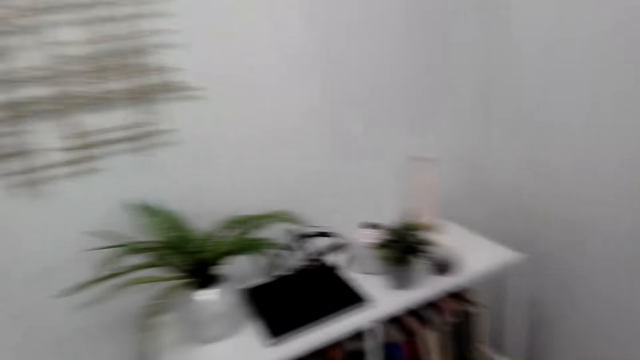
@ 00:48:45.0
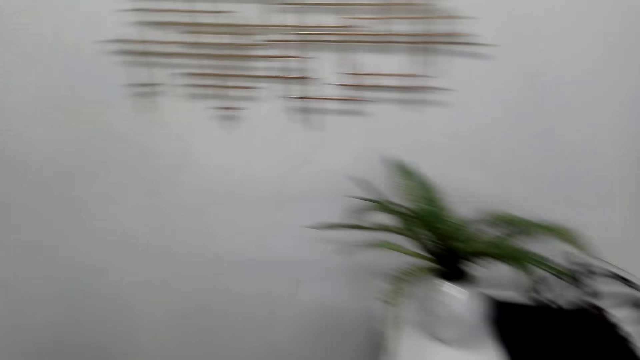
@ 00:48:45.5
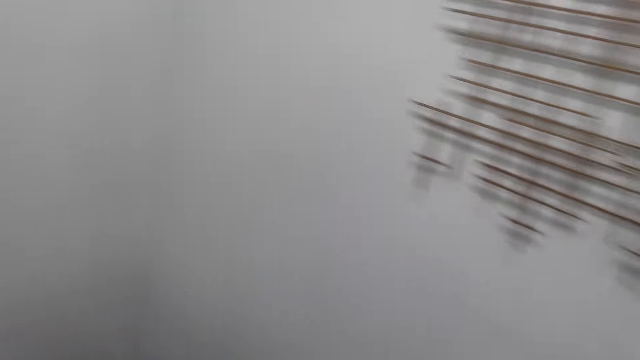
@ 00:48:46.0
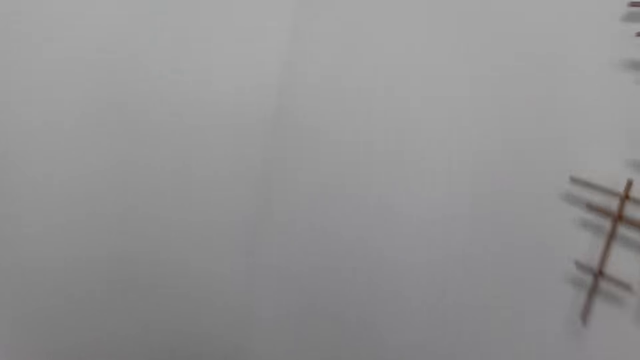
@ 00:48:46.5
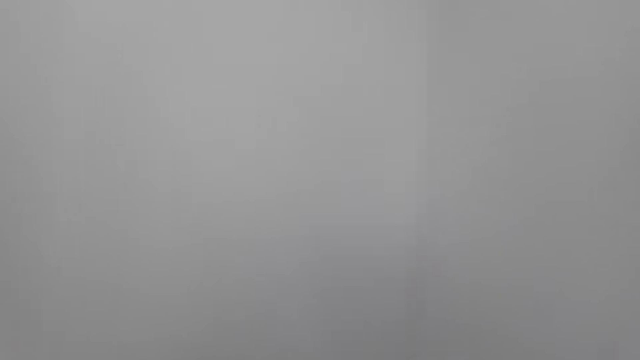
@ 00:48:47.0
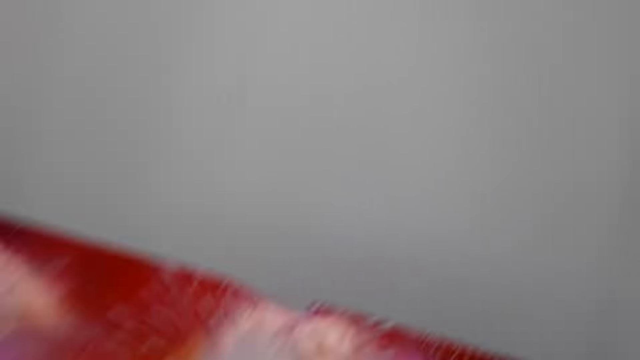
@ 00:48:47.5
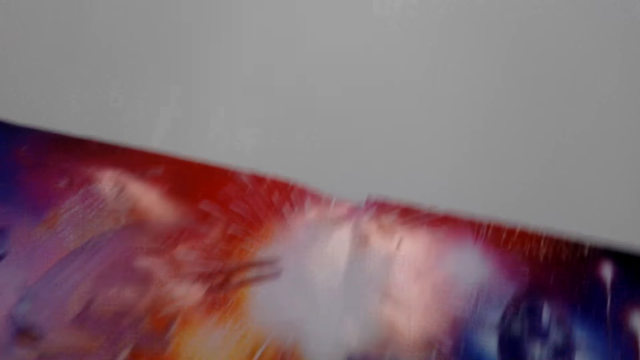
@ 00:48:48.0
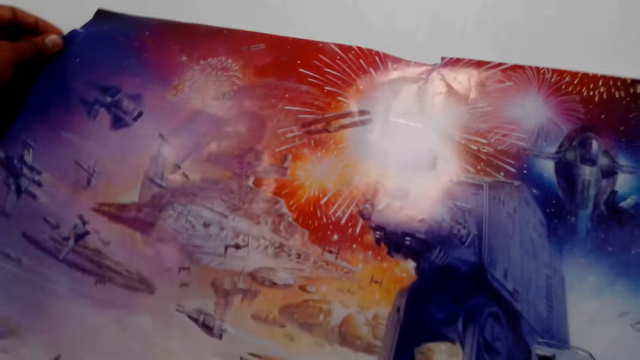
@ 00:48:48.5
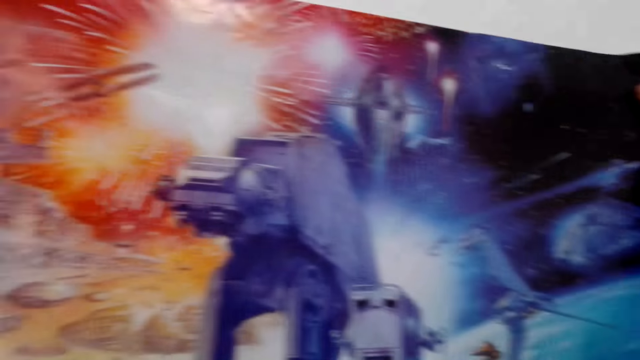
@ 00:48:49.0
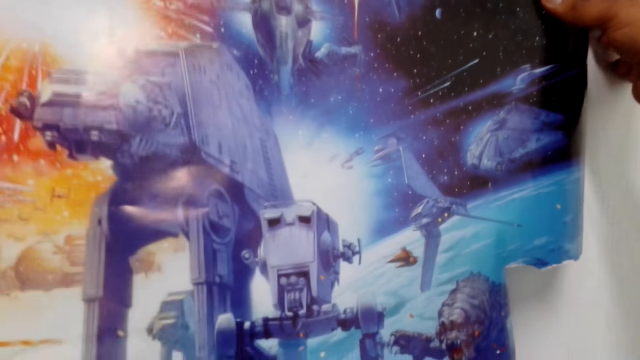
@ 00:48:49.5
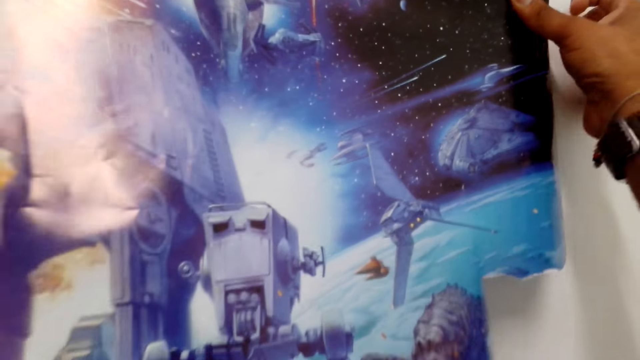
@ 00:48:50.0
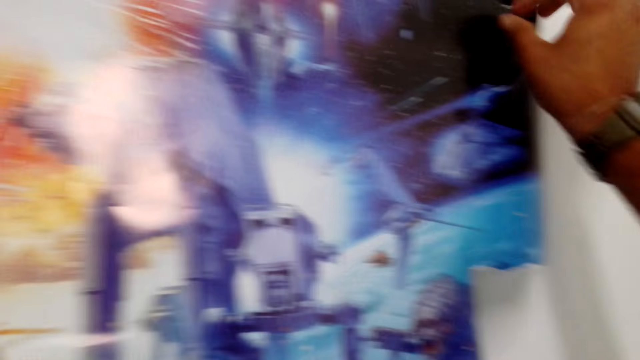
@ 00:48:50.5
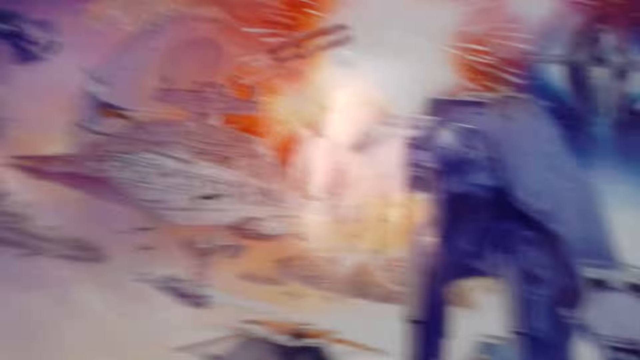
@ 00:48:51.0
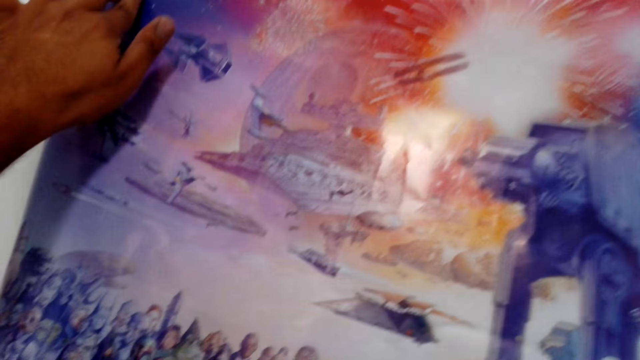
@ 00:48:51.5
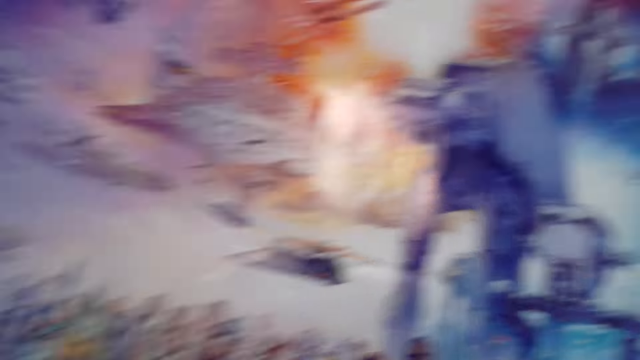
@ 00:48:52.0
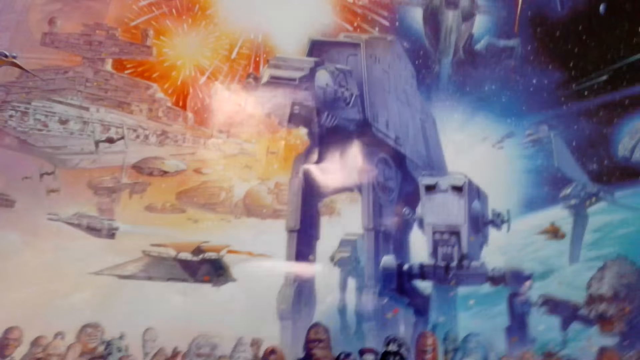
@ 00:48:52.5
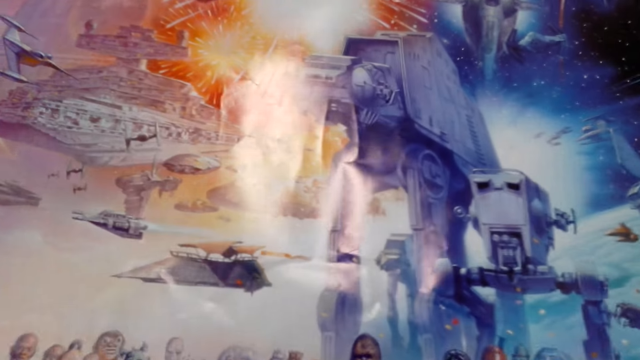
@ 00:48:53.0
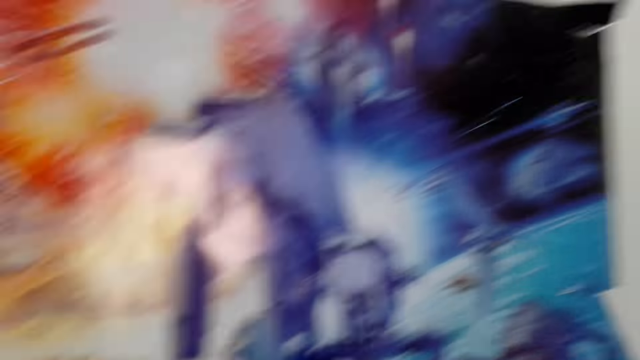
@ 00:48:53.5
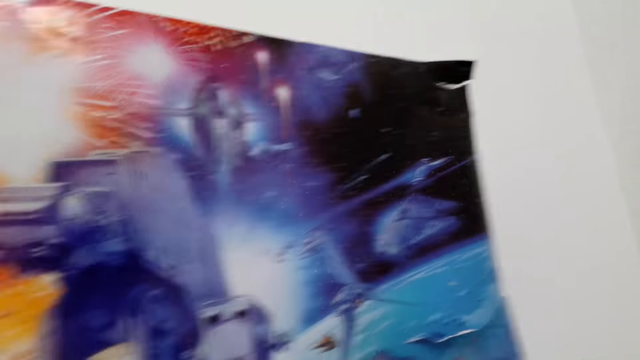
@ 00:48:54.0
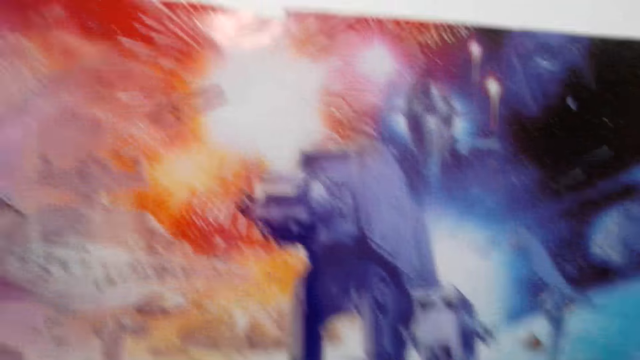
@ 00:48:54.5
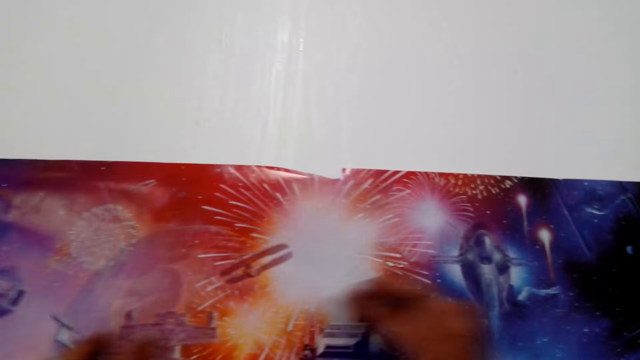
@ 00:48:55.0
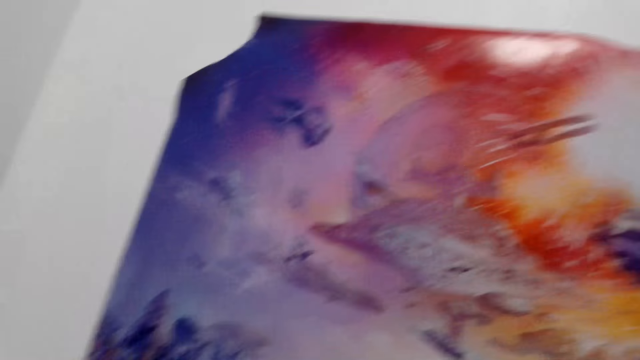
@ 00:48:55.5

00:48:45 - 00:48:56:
The camera wearer walks around the room. They stick a poster on the wall.

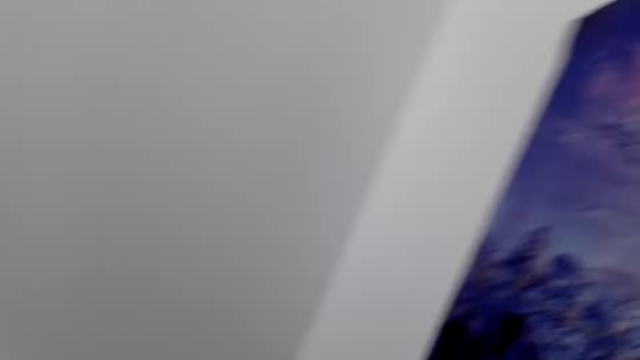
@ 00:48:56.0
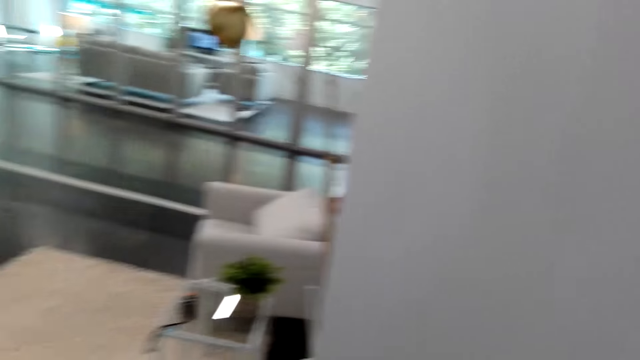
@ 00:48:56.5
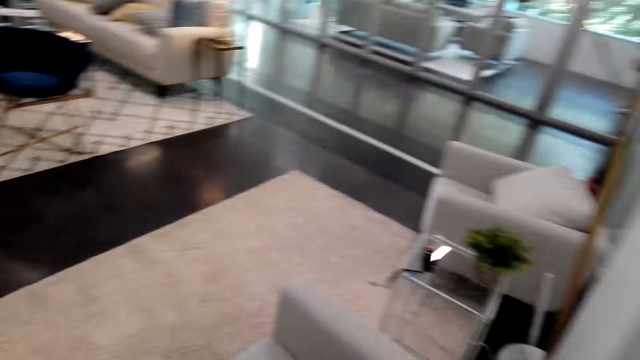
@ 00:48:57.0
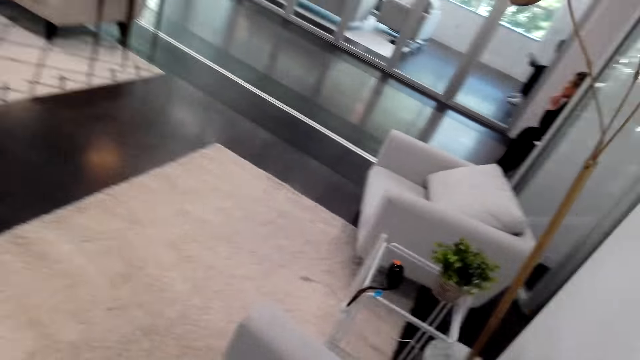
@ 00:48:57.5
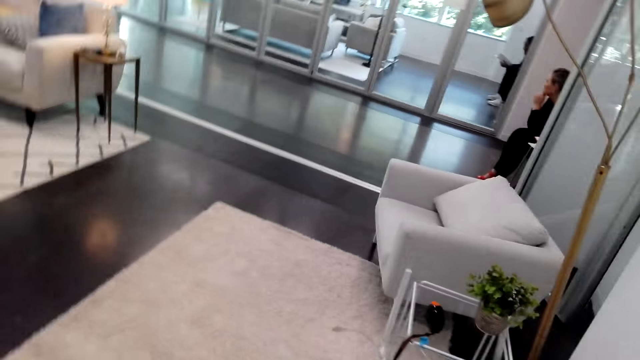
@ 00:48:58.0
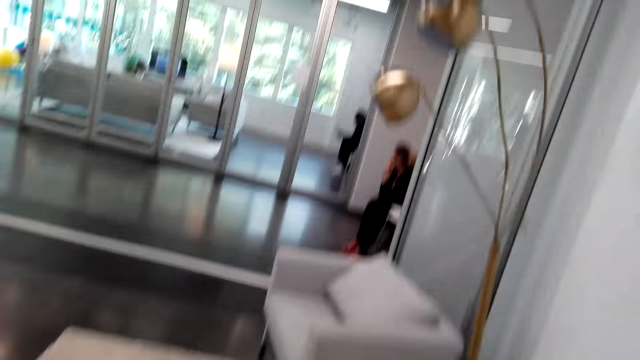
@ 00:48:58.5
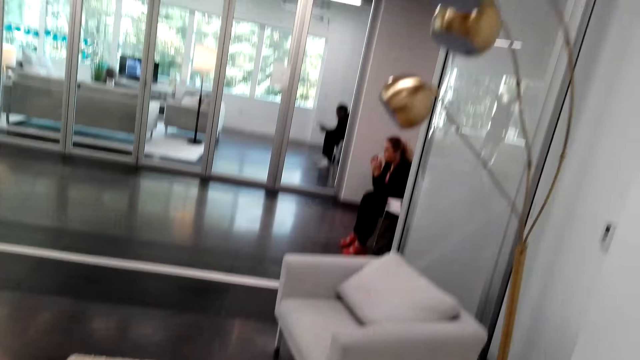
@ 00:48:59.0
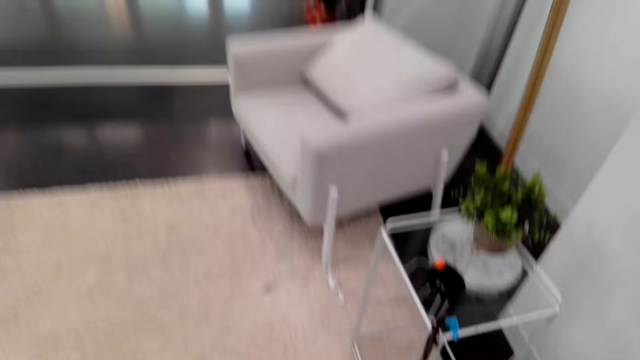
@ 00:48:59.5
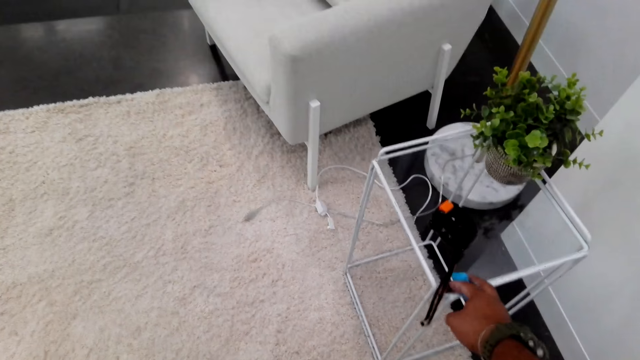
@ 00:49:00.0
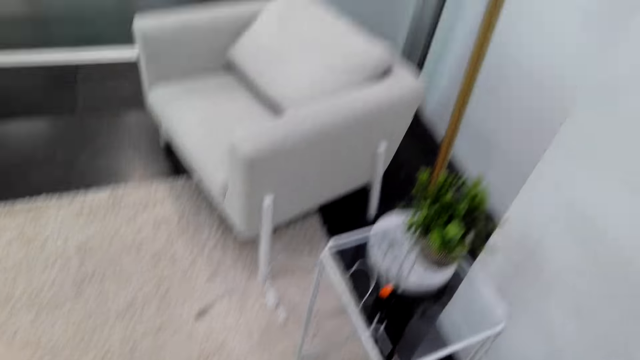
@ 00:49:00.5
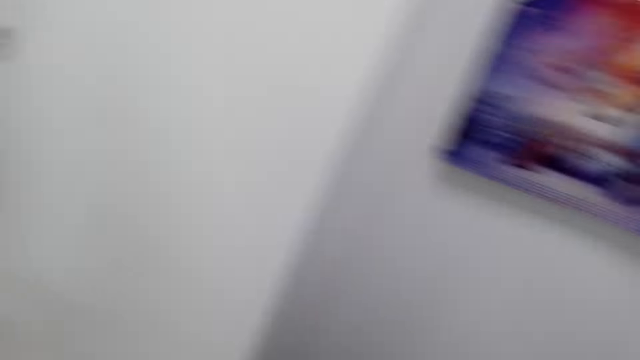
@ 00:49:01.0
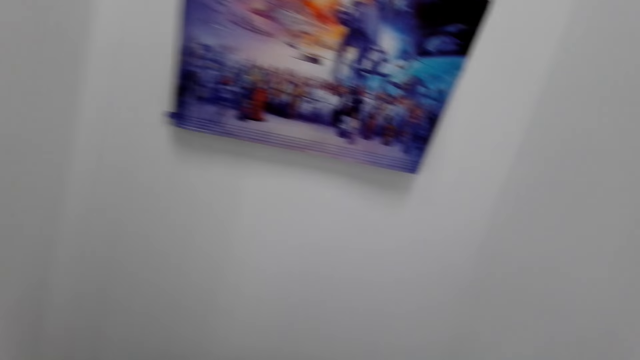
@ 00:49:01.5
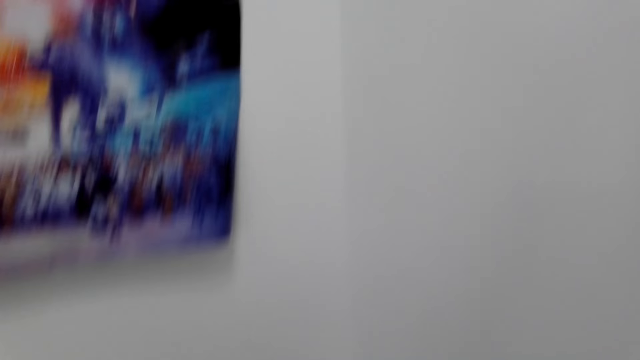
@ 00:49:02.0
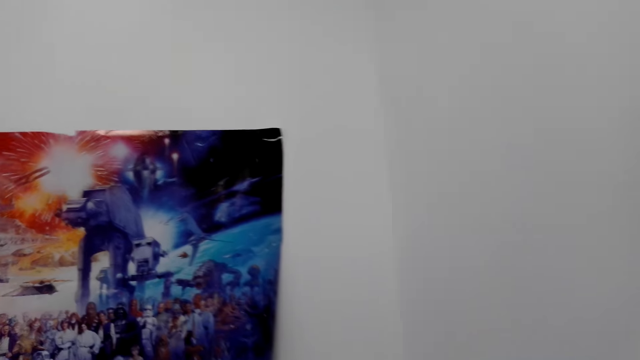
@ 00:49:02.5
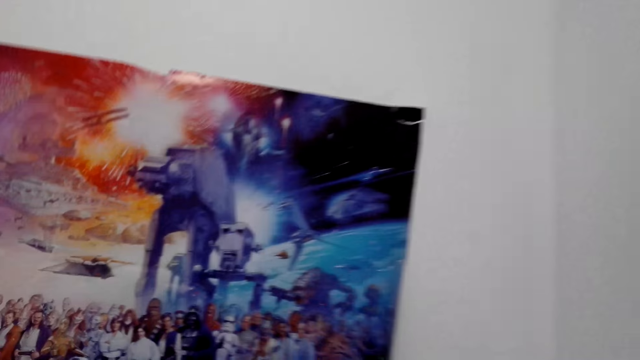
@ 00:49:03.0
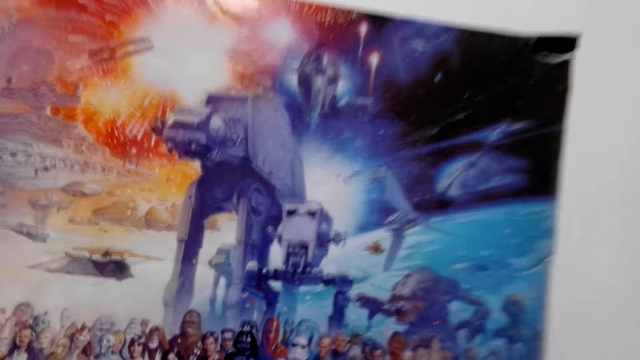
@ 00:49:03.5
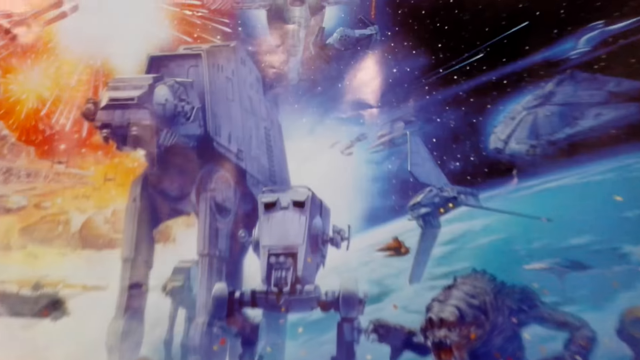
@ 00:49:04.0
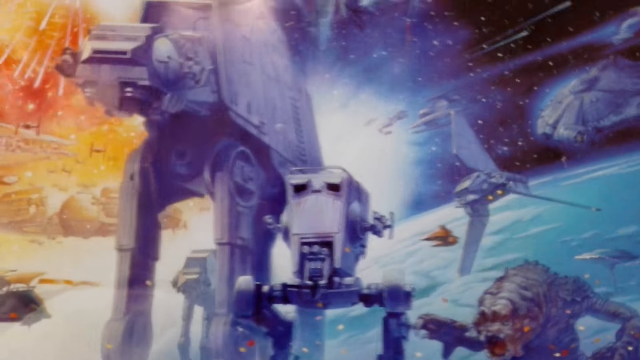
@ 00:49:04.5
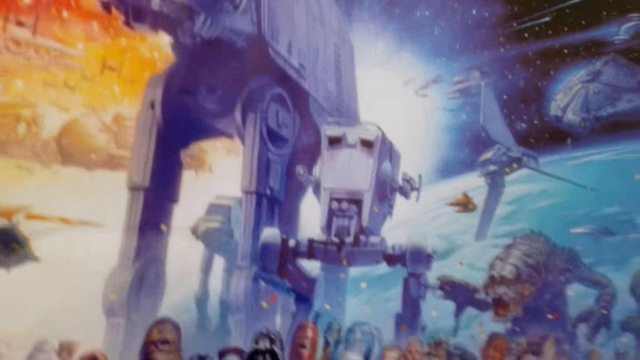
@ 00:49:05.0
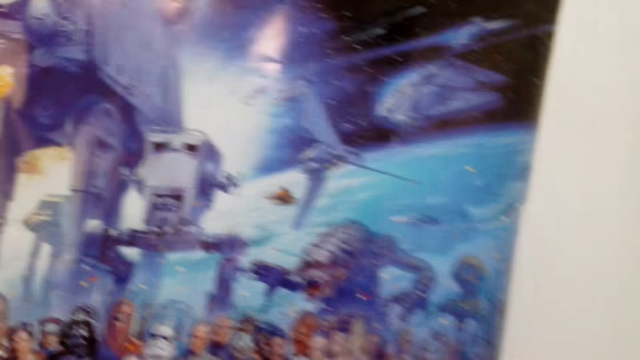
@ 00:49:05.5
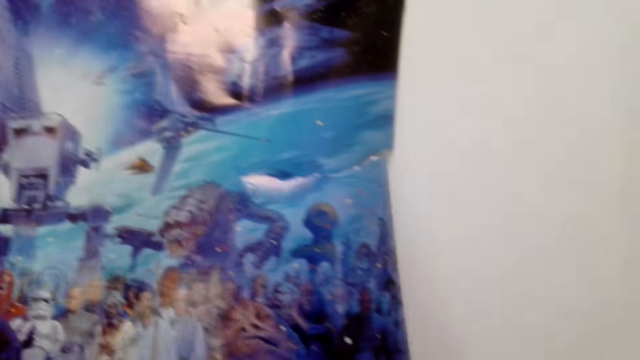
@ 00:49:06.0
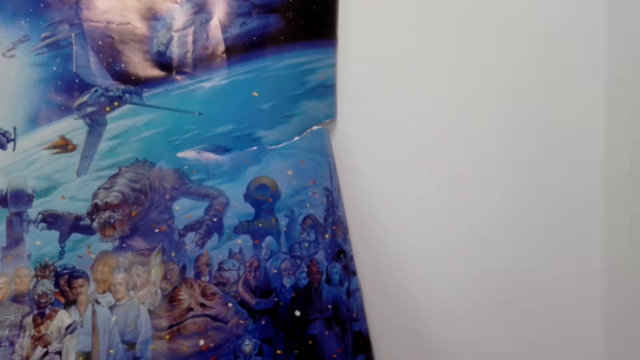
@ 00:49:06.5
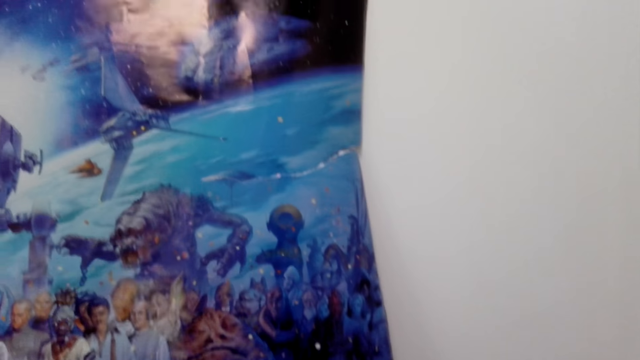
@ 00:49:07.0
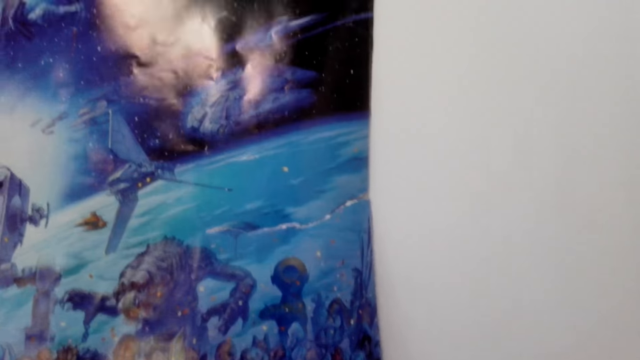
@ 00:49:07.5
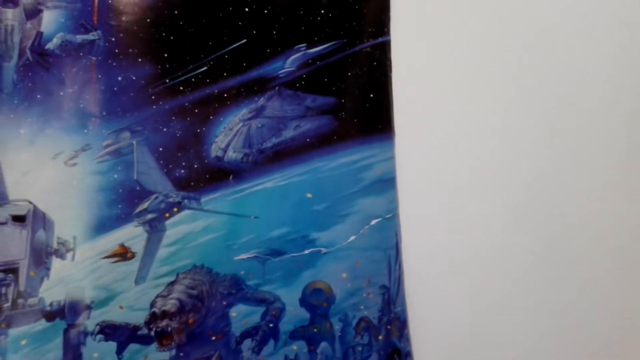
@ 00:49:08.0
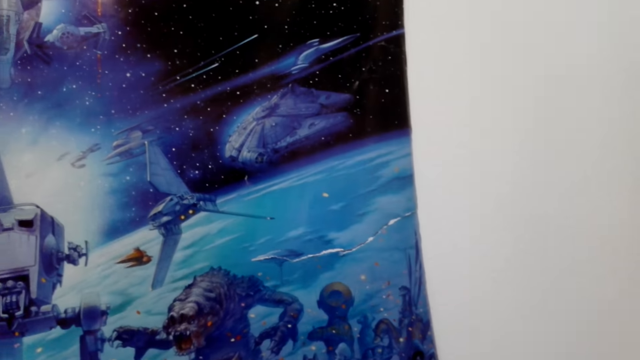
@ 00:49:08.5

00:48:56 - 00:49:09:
A lady sits on a chair. A man sits on a chair. The camera wearer picks up gum from the table. They stick a picture on the wall.
